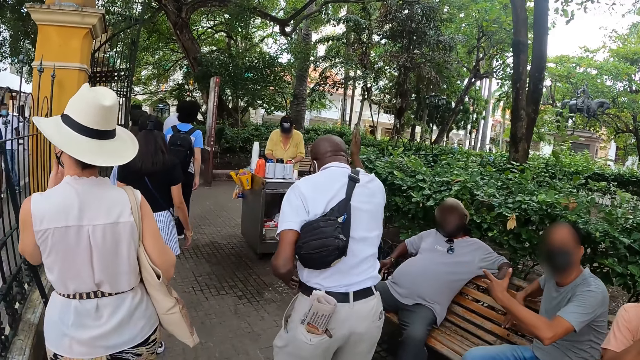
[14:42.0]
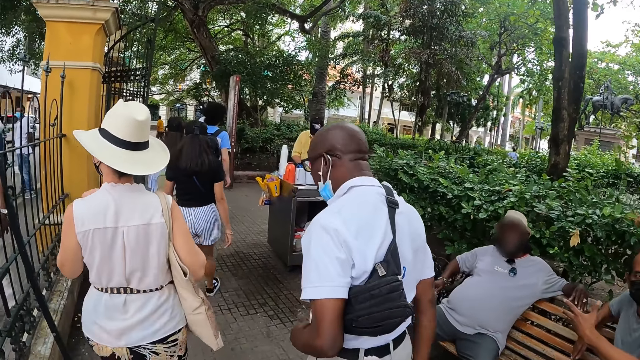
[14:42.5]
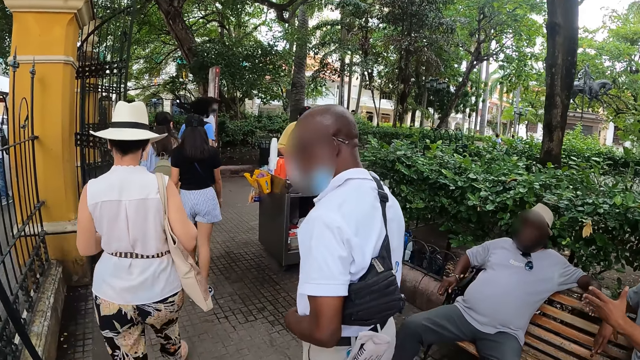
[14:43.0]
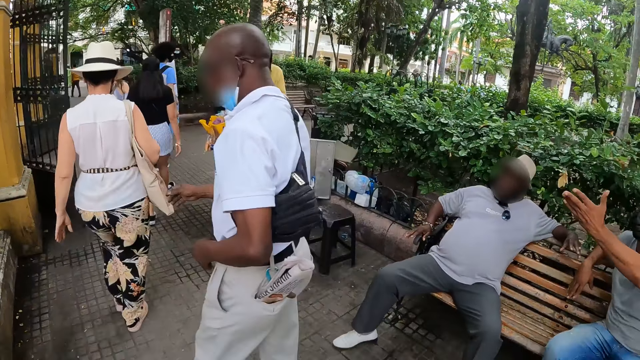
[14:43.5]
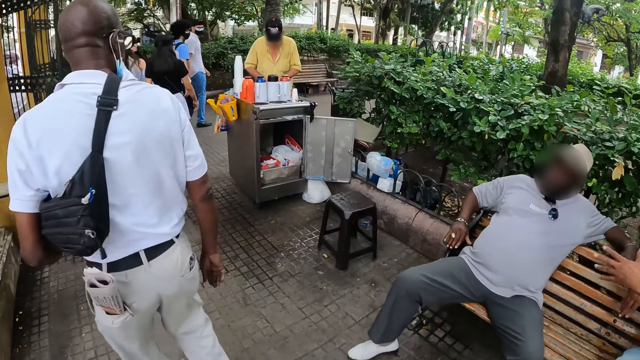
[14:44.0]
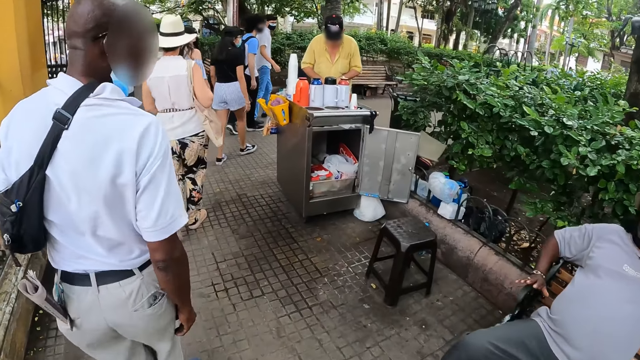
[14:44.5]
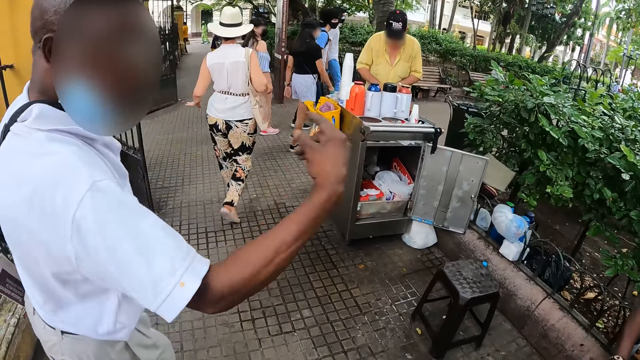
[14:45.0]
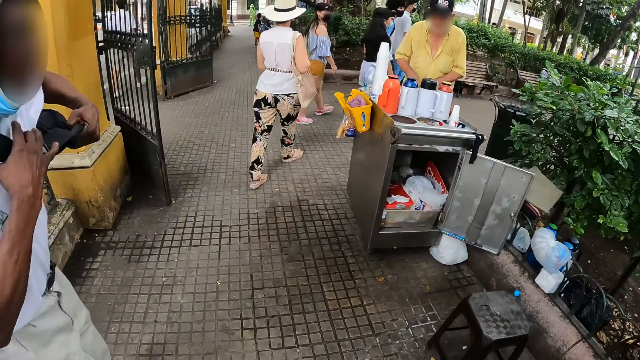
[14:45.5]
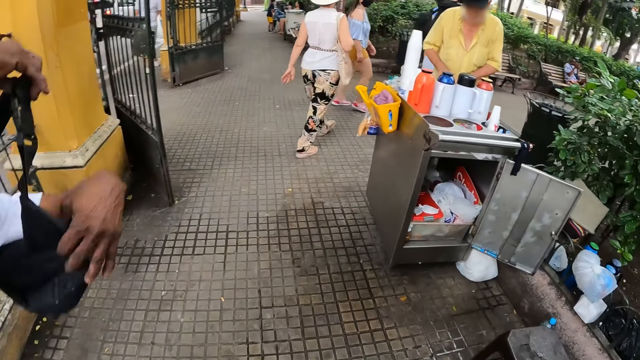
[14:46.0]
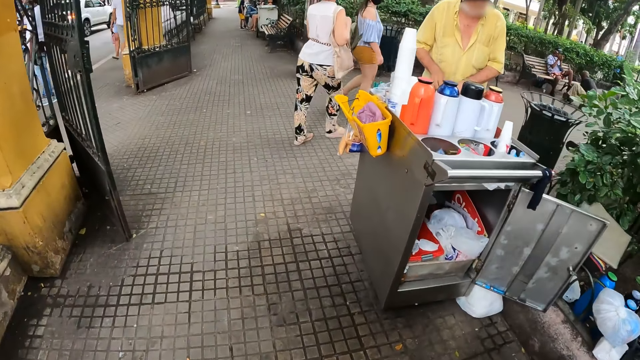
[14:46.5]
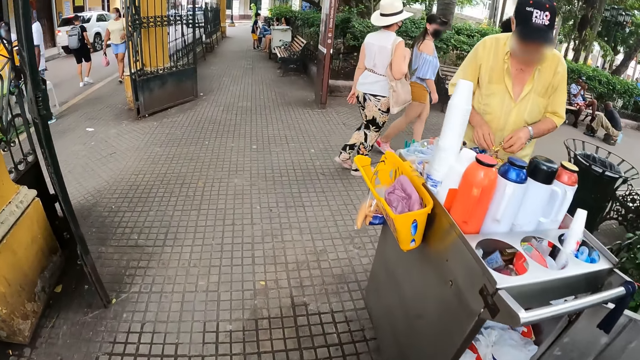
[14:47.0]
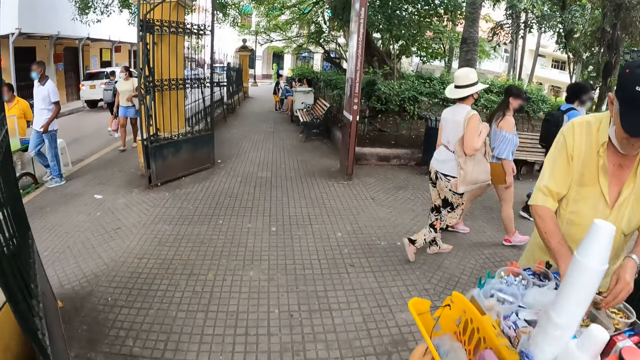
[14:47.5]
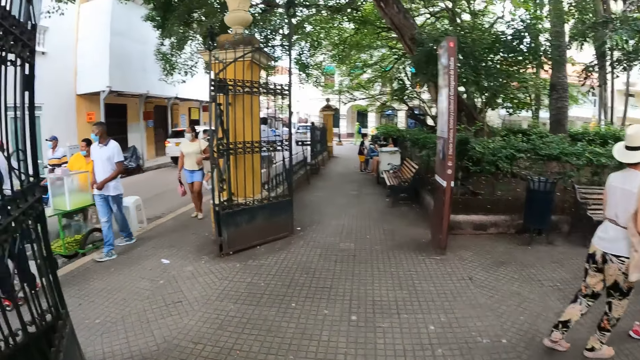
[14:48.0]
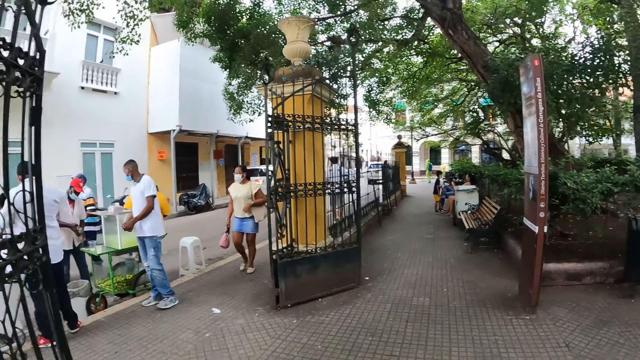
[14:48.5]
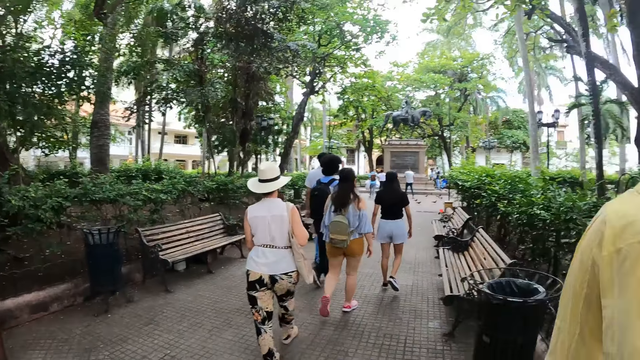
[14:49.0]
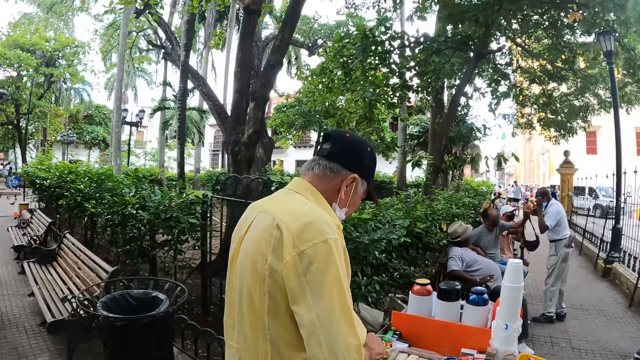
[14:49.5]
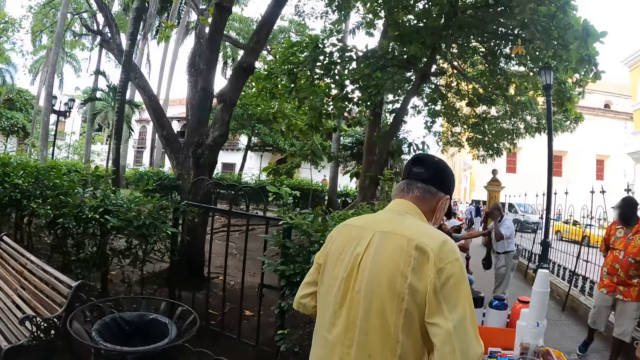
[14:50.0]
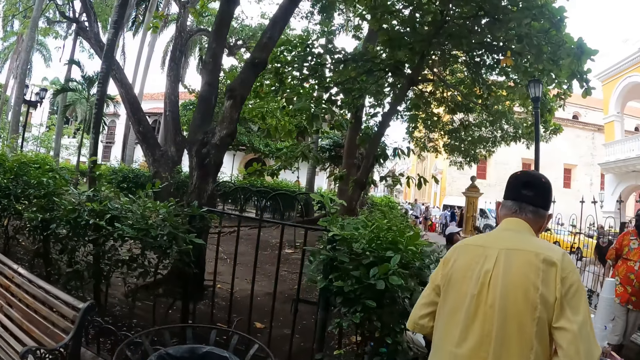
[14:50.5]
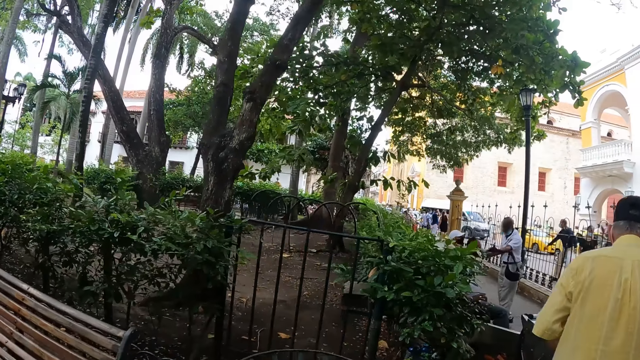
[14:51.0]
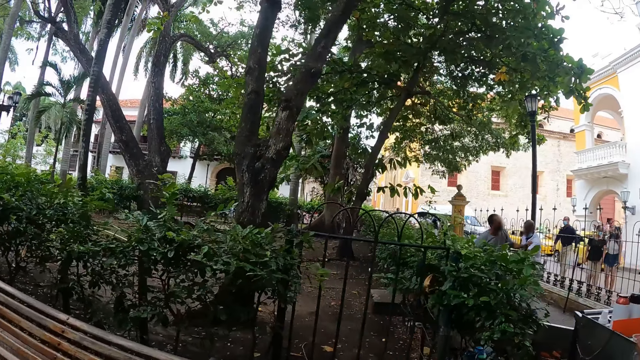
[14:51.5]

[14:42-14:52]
A person touches their face. The person lowers their hand. The person walks around. The person and four other persons walk around with the camera wearer.

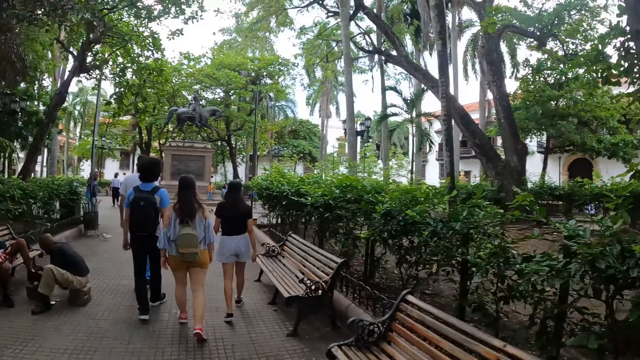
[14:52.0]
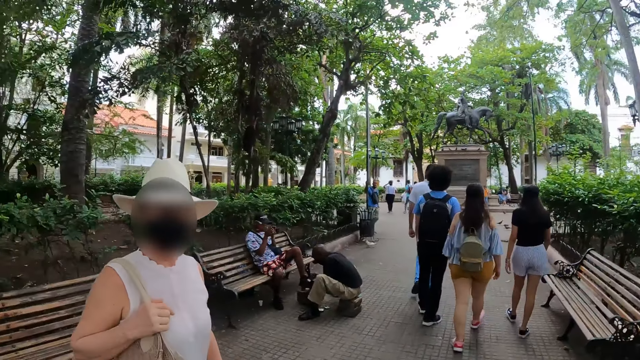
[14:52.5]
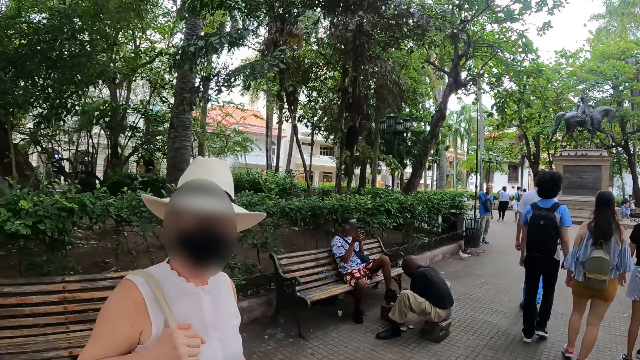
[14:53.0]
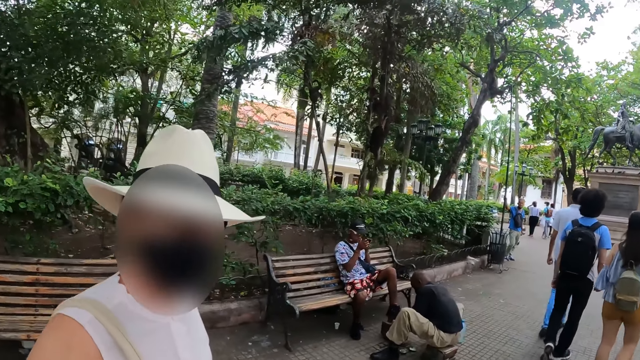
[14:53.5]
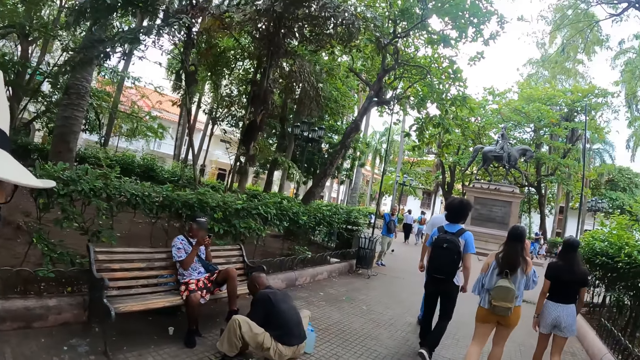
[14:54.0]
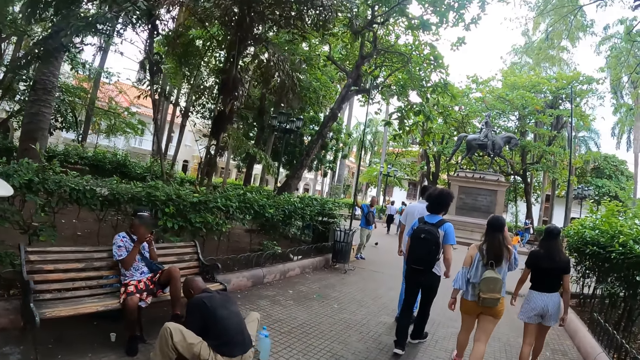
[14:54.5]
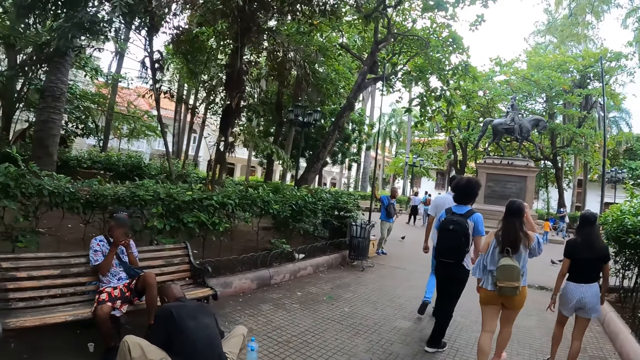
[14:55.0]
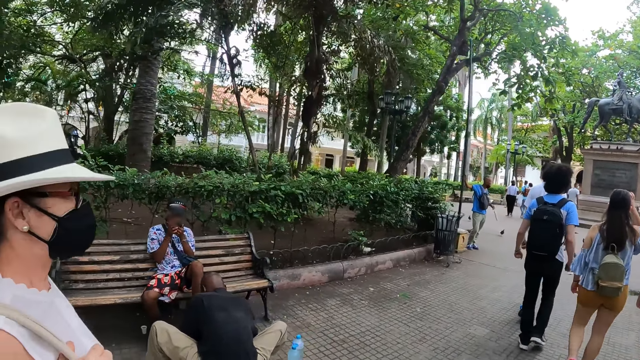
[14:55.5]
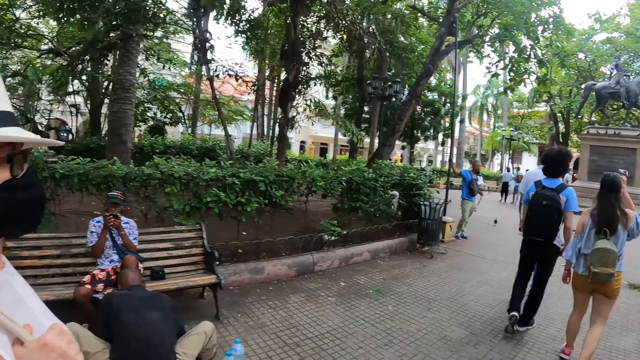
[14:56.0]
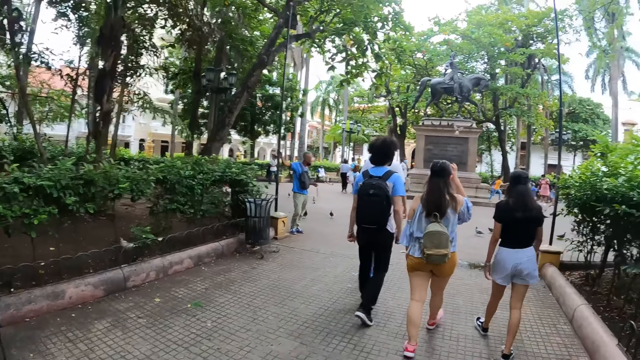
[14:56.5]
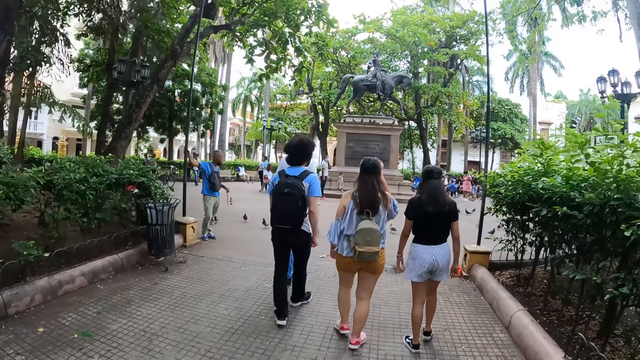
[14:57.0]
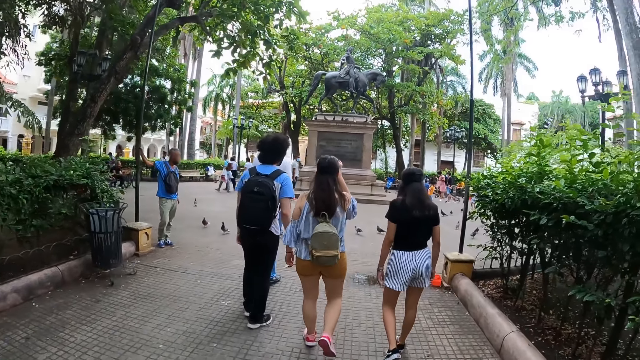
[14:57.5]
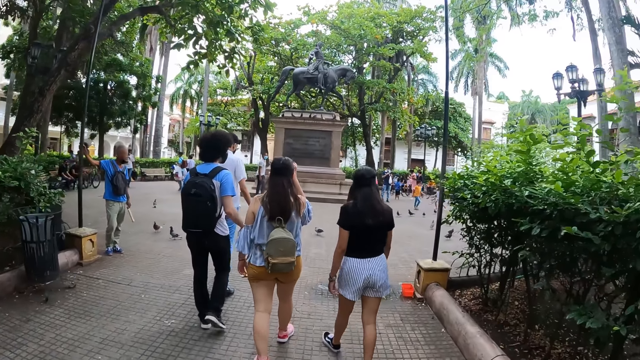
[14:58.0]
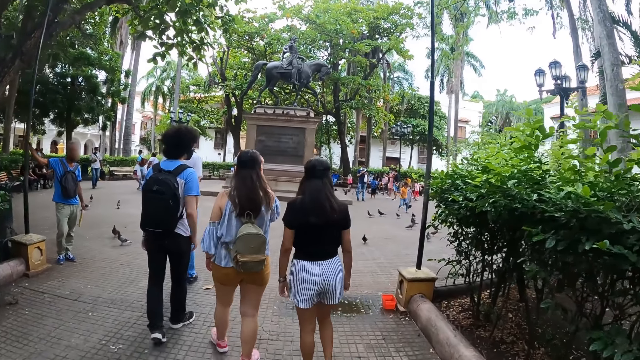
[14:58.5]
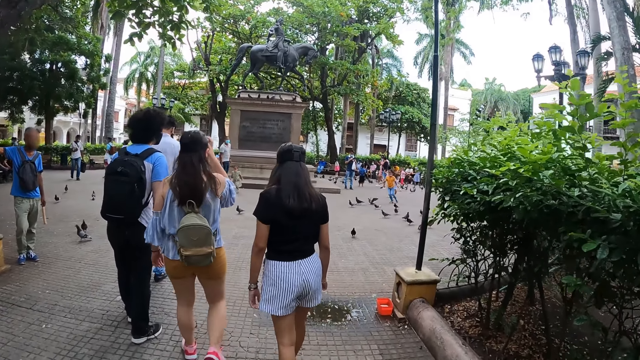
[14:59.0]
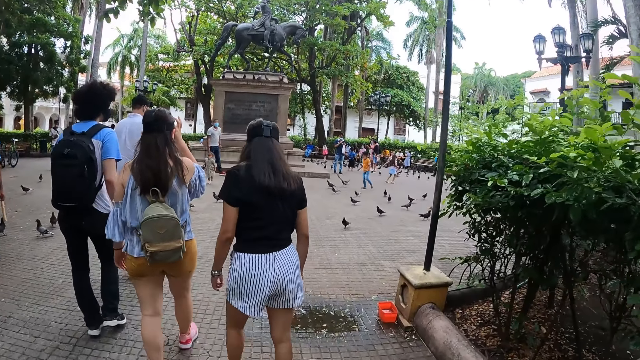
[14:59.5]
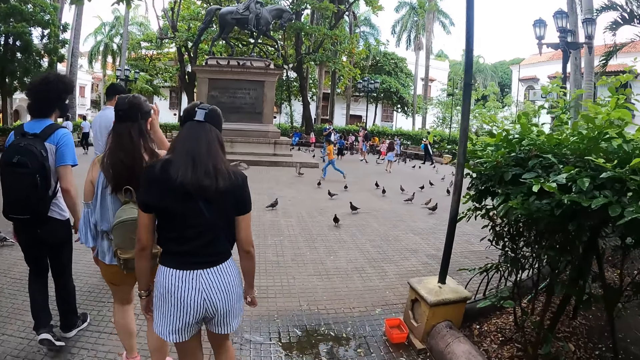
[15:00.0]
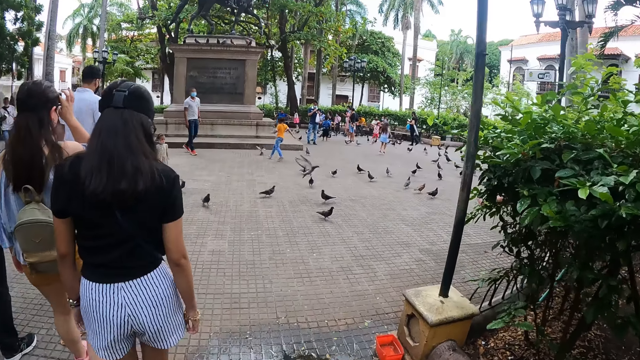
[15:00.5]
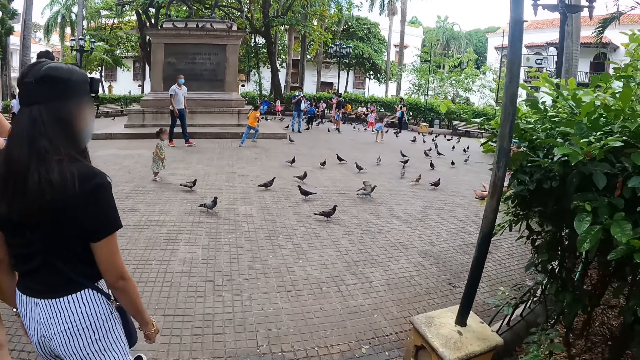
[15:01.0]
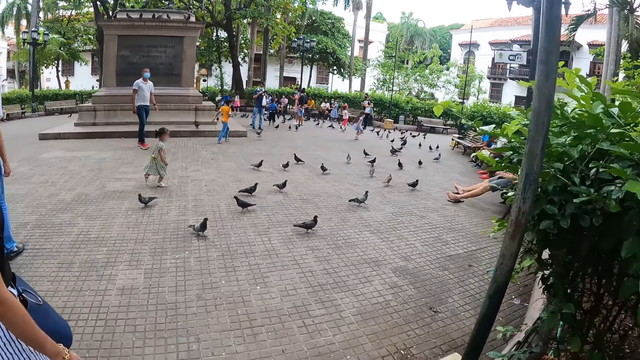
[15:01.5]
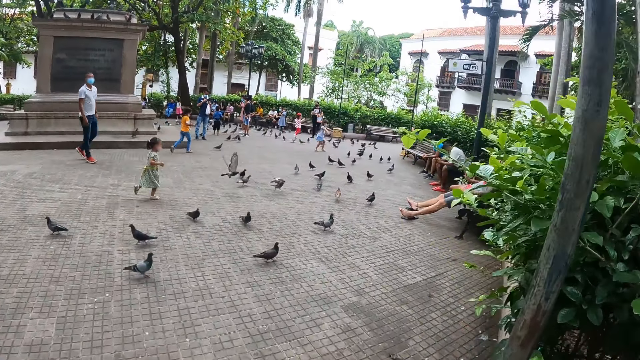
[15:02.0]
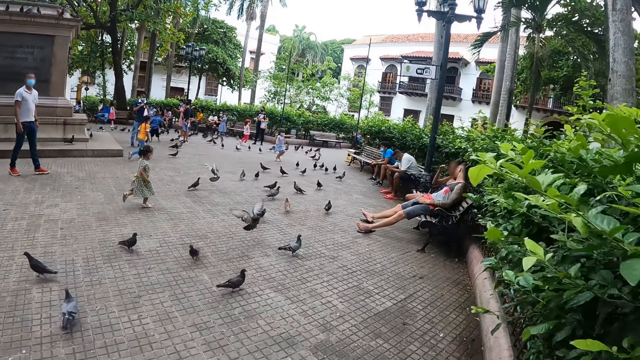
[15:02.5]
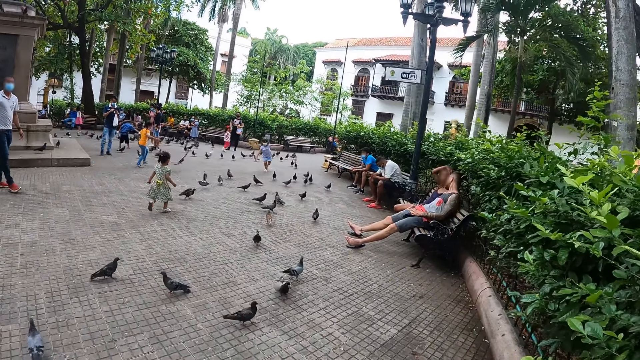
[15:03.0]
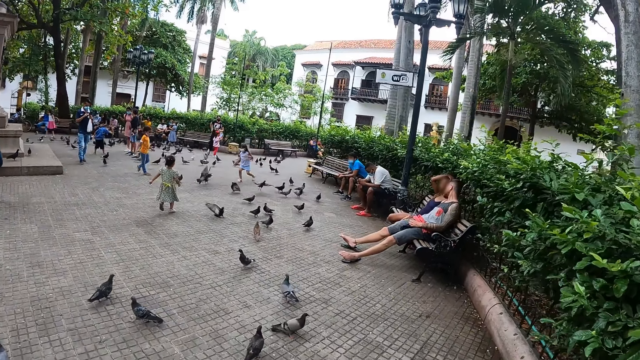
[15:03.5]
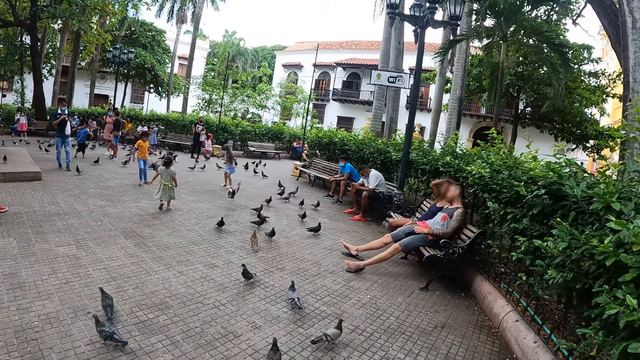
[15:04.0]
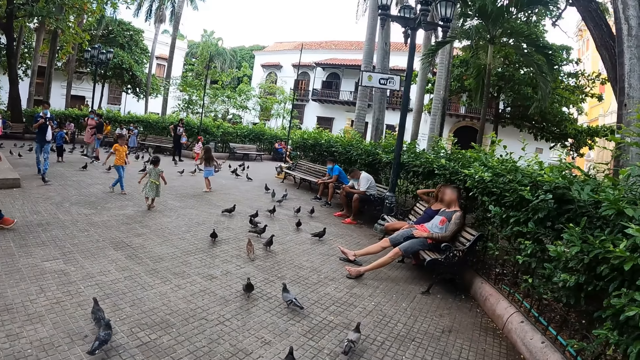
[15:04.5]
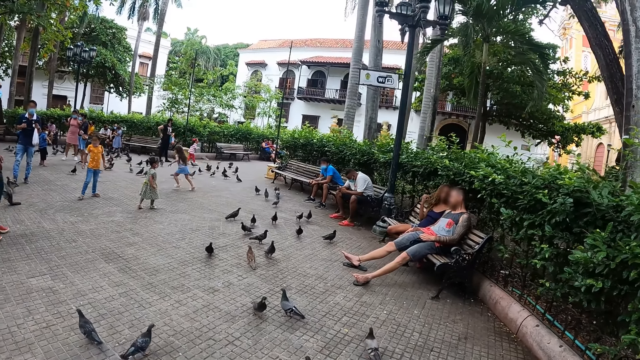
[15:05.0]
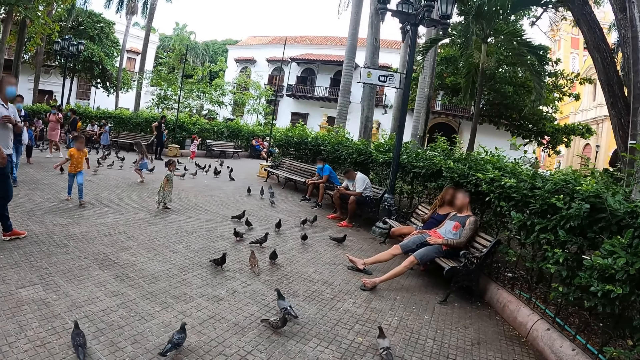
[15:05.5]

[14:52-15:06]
A person looks at the camera wearer. The person walks around with the camera wearer. The camera wearer looks around the park.
